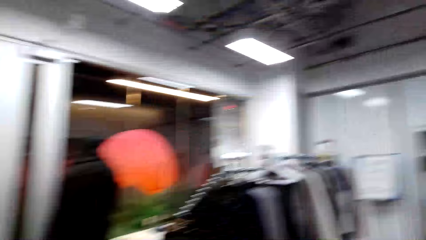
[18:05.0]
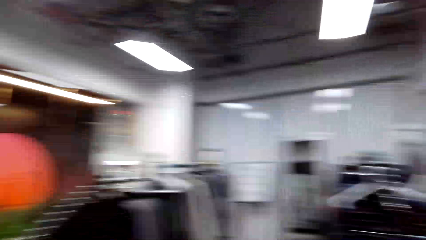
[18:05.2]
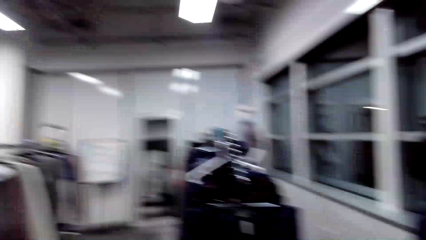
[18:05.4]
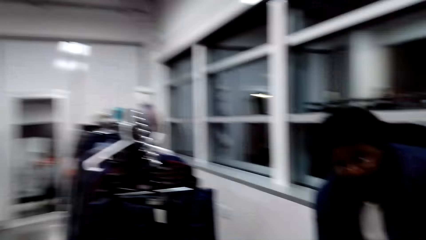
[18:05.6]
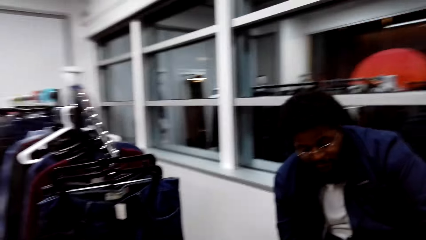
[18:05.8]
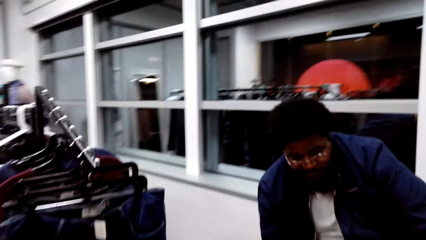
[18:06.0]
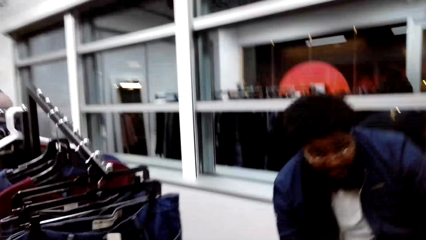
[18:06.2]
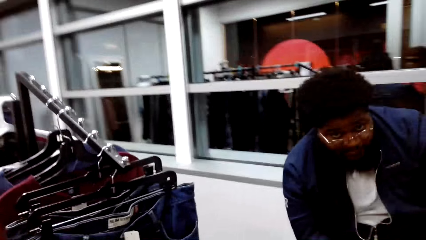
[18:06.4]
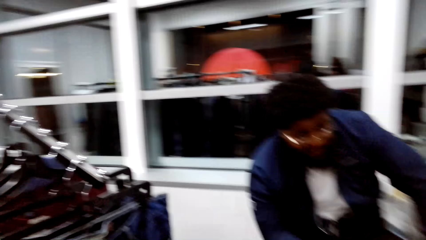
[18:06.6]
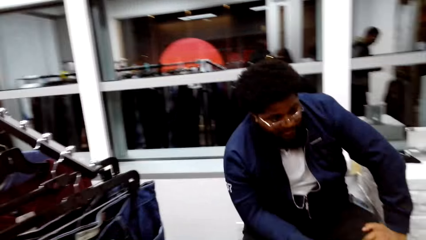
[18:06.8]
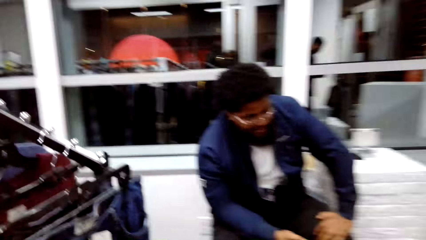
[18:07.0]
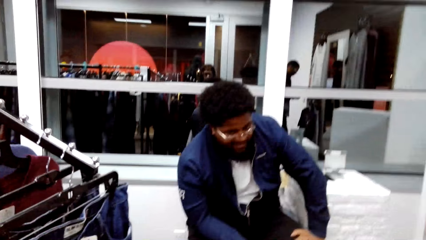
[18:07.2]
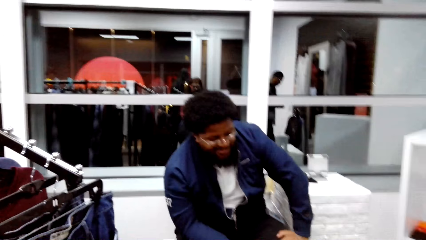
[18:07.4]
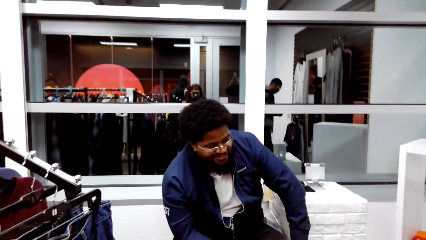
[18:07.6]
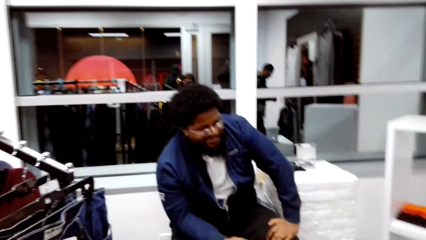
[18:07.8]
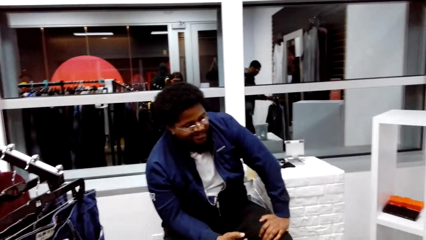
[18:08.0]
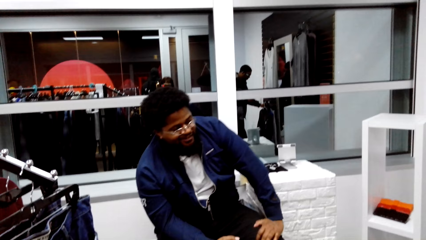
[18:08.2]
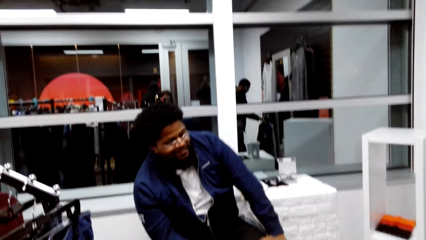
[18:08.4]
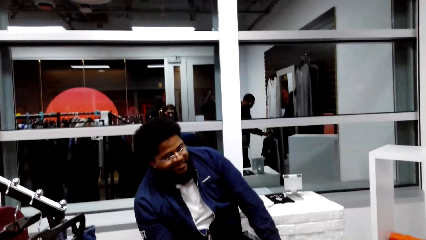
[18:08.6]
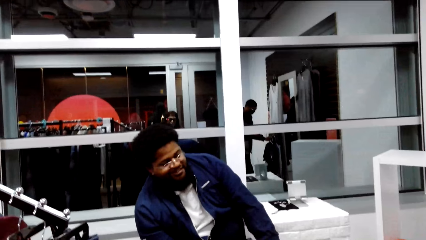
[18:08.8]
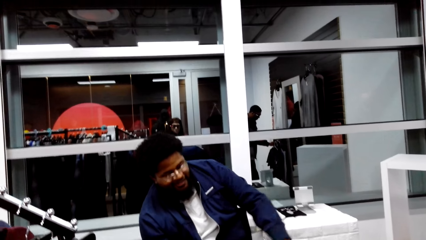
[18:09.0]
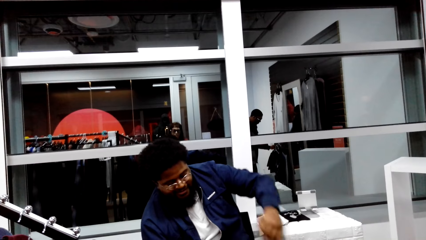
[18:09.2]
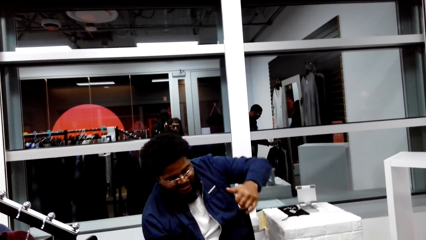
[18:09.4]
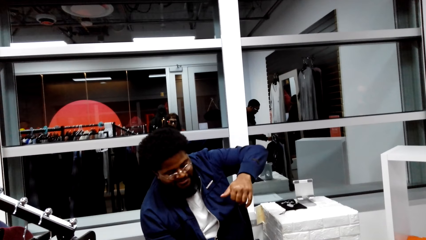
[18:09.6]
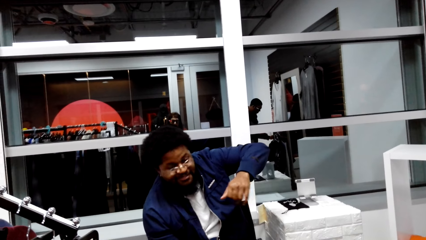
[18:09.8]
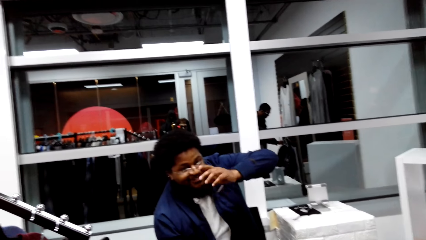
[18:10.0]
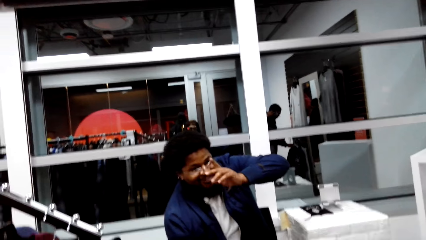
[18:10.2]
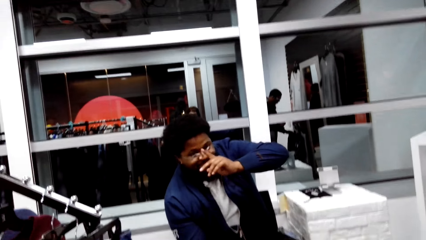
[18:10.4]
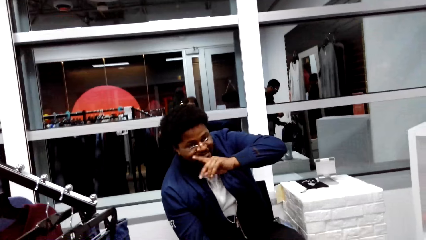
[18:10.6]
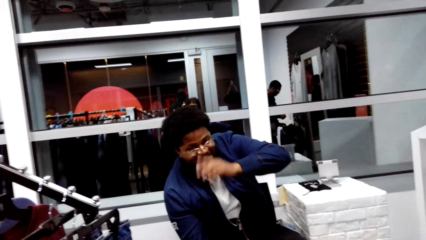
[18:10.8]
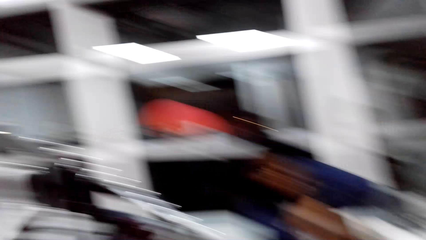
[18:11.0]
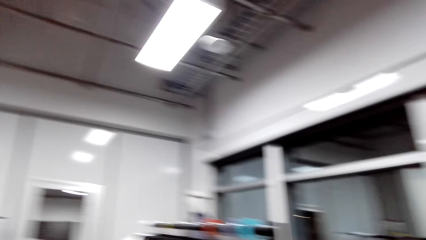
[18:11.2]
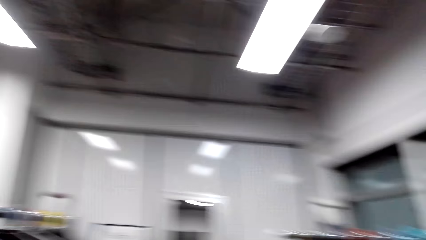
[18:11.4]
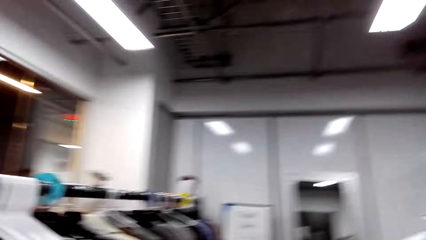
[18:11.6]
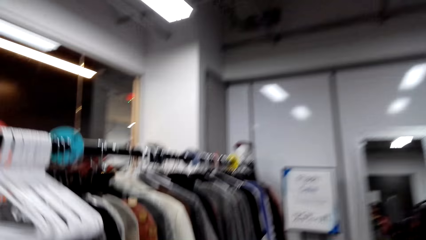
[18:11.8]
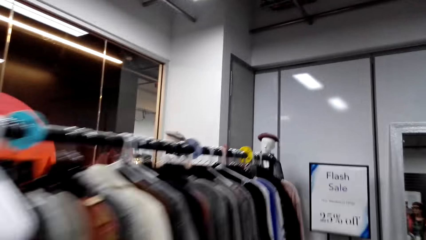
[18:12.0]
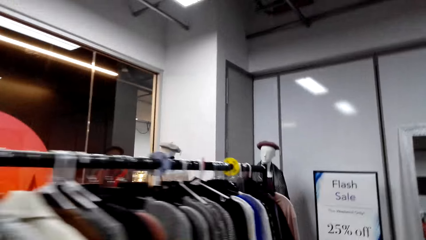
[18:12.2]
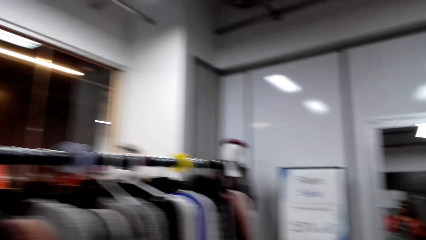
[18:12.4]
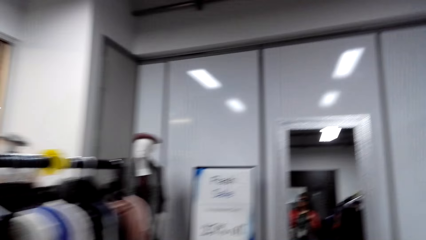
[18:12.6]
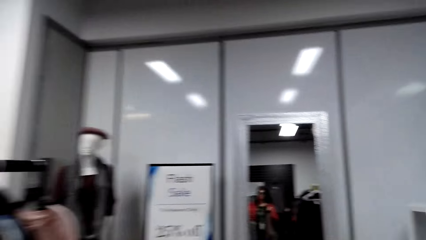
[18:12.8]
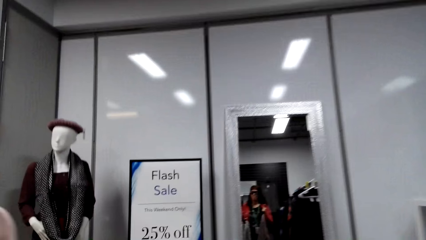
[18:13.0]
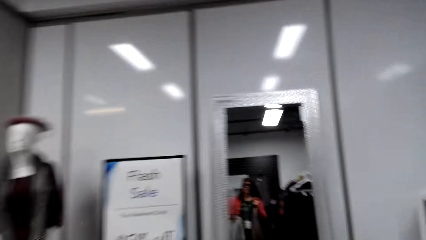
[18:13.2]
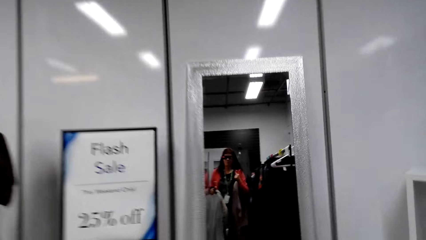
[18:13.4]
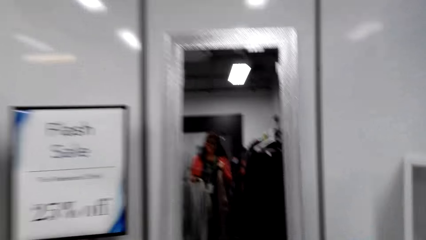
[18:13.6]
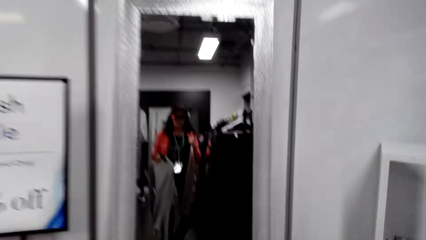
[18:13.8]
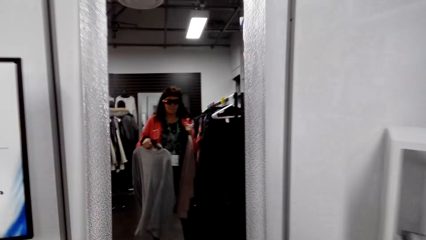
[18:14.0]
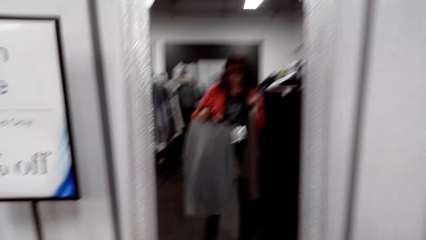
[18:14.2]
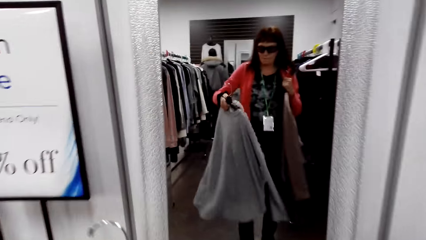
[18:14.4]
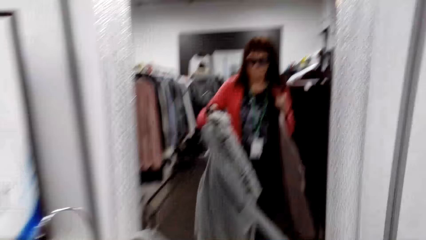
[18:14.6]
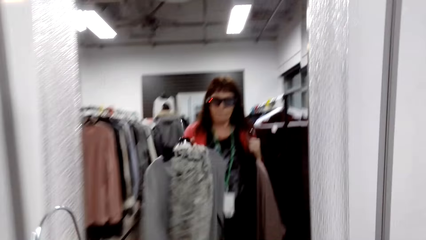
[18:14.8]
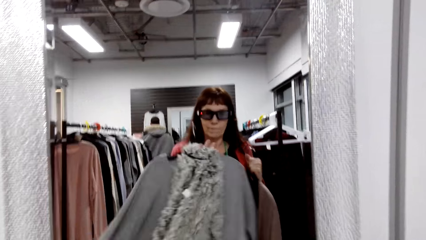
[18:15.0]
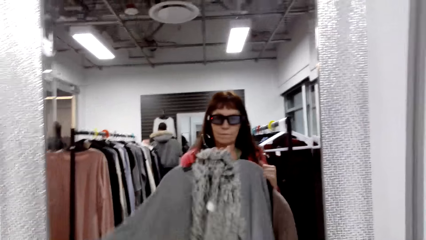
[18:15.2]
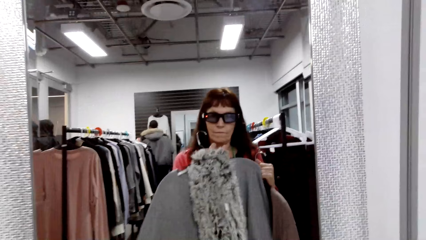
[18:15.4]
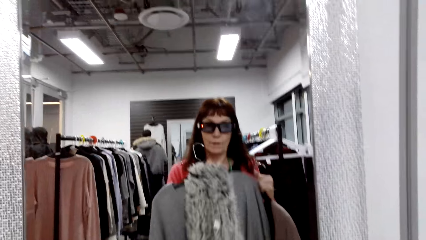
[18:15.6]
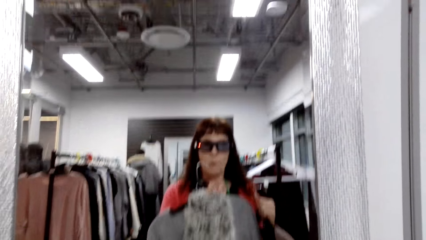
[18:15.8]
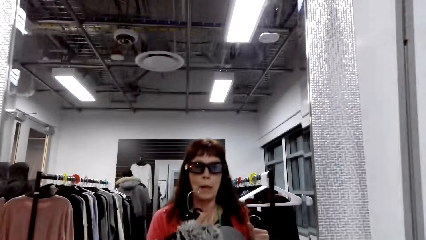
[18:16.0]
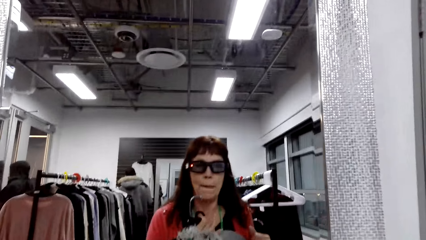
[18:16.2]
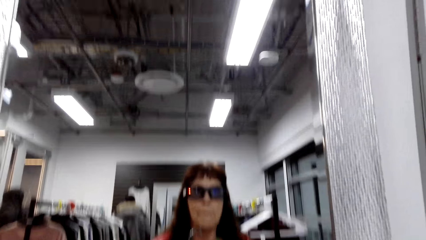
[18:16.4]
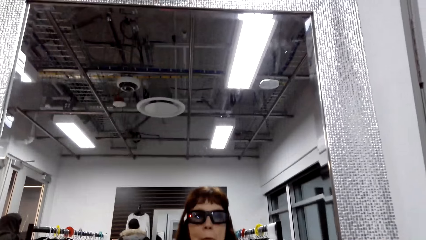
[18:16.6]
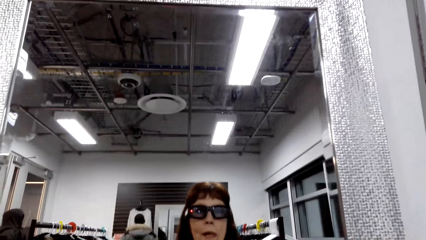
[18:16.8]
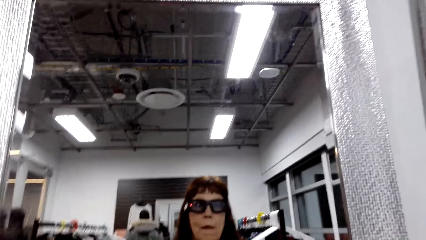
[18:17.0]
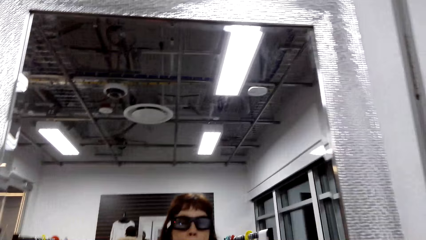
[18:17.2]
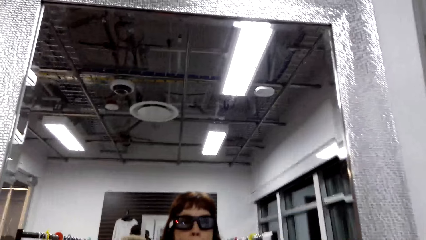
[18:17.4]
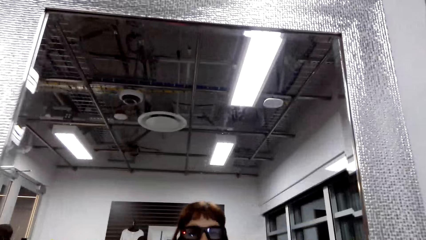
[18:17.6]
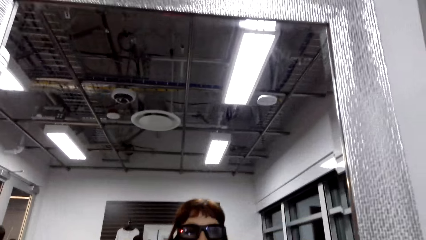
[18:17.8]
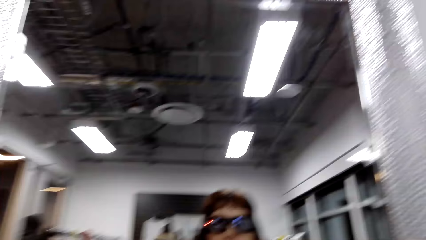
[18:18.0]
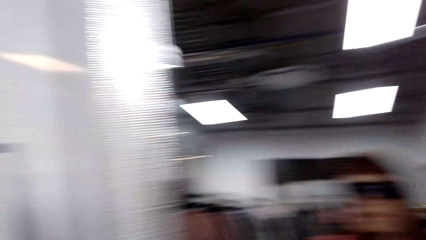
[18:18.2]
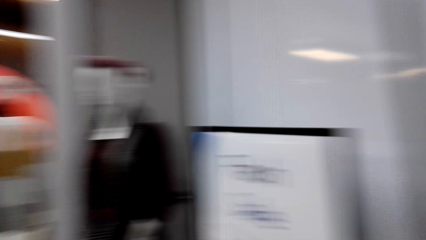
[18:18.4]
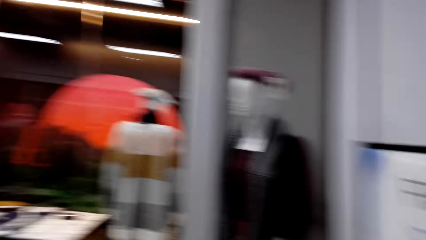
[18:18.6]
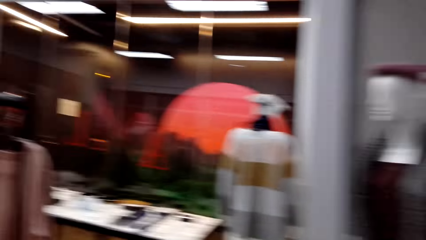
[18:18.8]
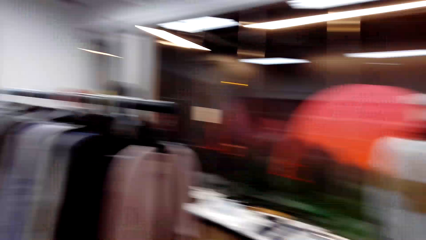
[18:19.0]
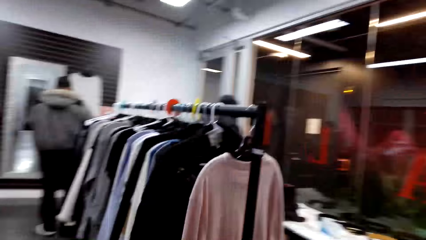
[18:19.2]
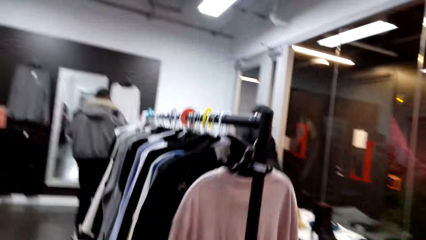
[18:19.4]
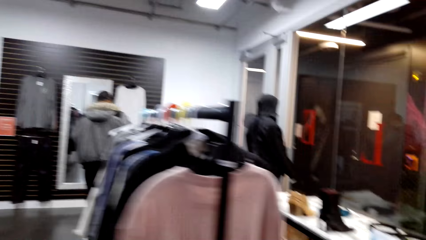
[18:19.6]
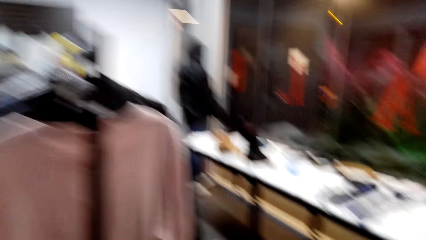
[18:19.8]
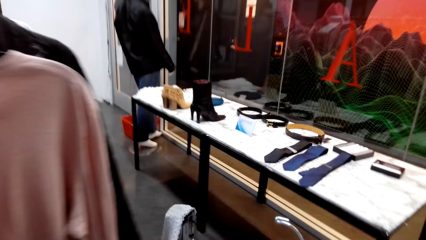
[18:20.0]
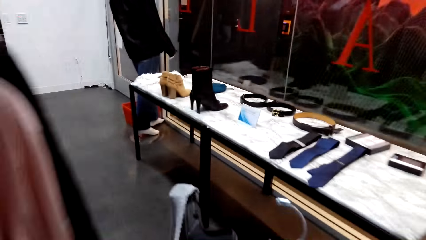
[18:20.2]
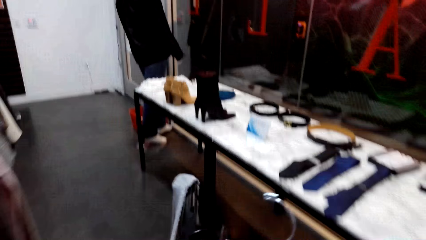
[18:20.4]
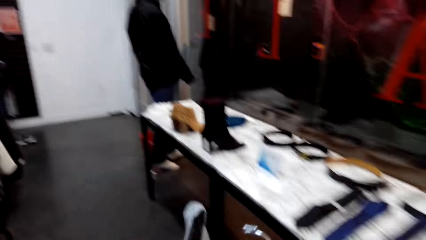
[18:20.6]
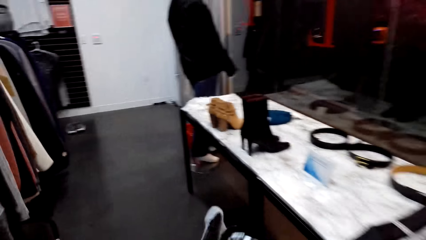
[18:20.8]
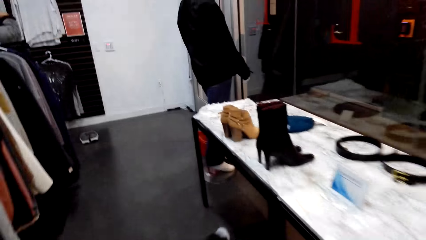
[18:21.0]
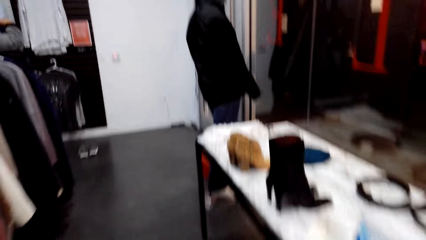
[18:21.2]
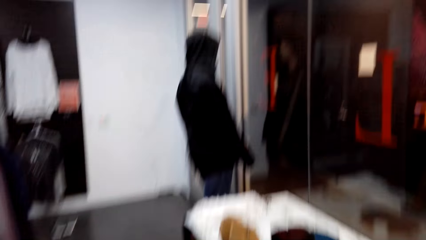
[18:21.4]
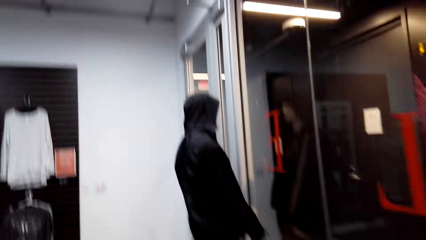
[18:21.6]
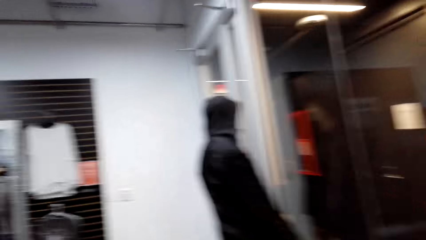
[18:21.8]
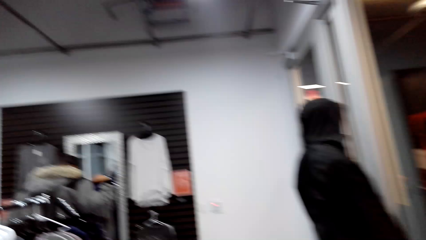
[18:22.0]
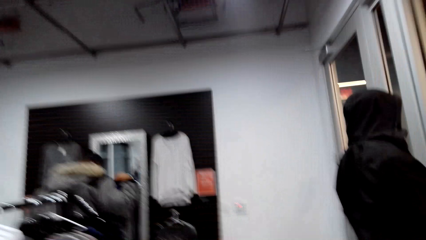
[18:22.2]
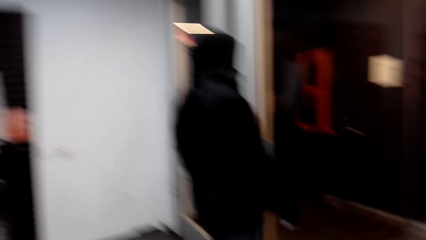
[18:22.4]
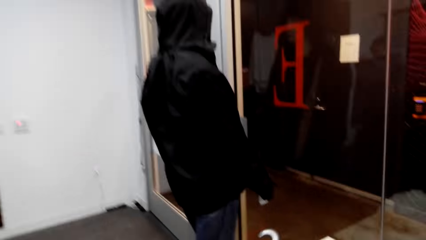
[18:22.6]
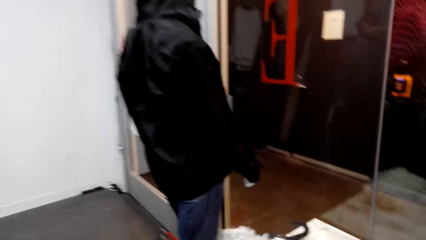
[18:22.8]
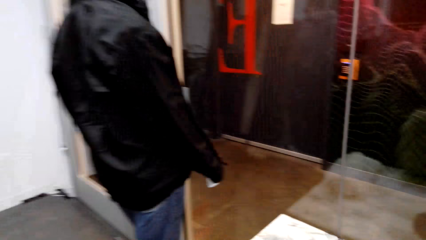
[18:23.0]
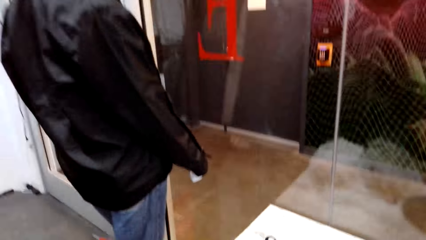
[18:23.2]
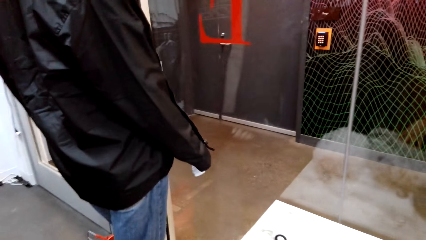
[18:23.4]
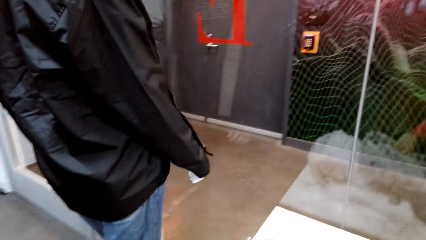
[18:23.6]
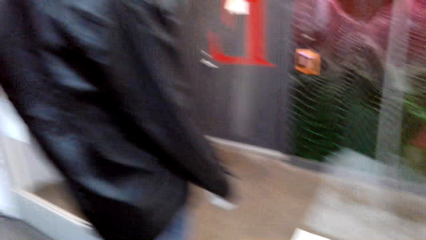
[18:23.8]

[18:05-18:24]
The camera wearer talks with a man. They walk towards the mirror. They hold a cardigan on the mirror. They look at the clothes on the mirror. They hold a top t-shirt. They fit a sweater. They look around the boutique. They walk around the shop. They walk forward.
